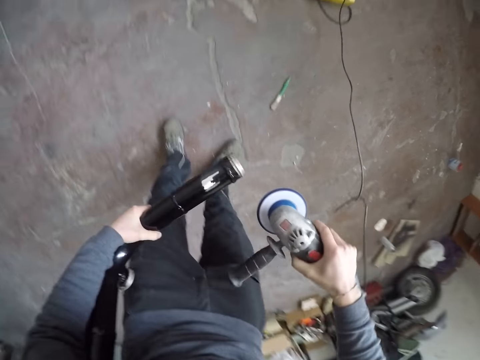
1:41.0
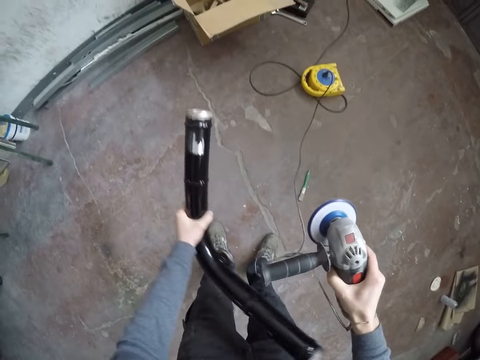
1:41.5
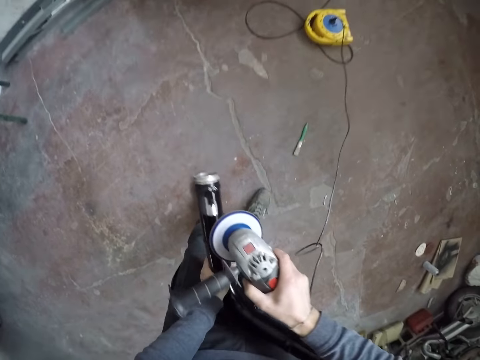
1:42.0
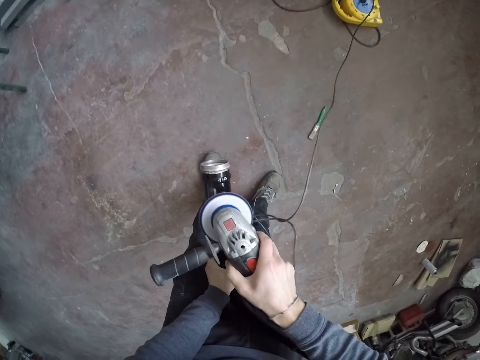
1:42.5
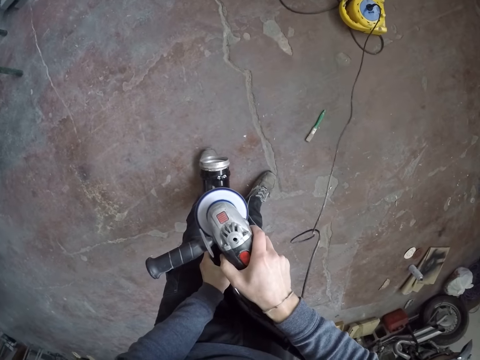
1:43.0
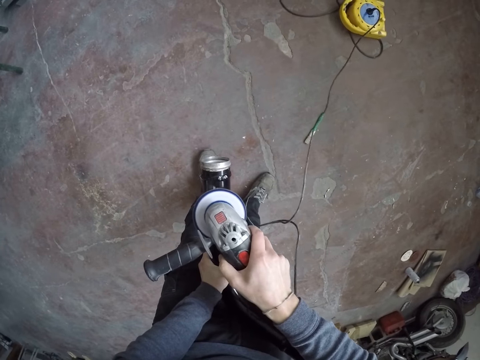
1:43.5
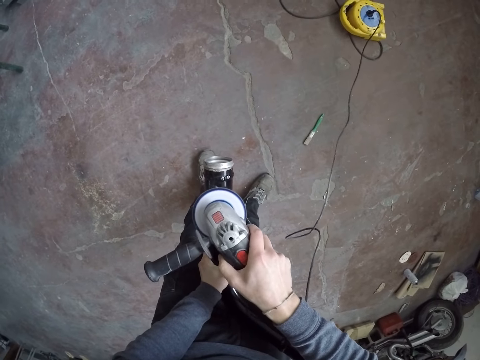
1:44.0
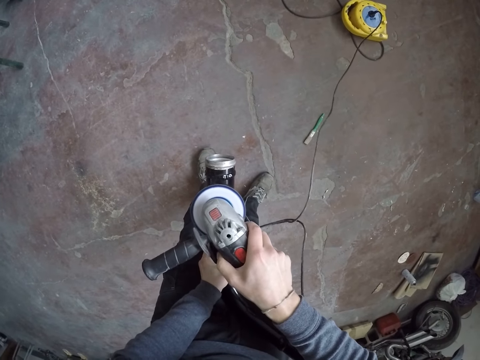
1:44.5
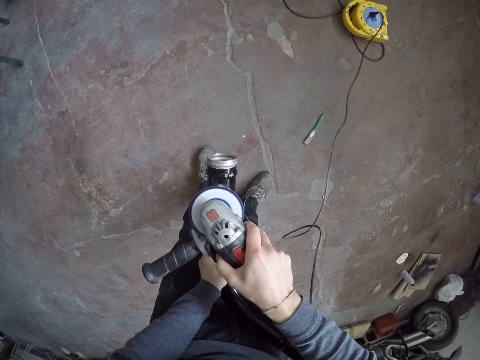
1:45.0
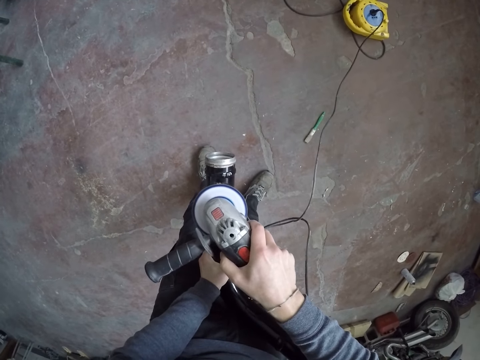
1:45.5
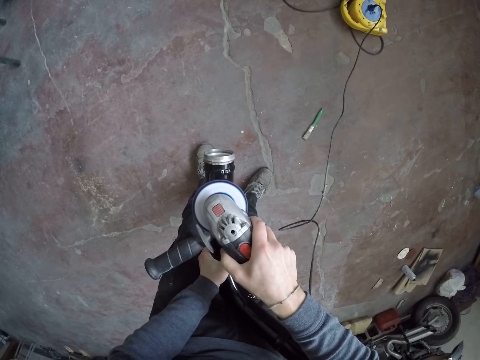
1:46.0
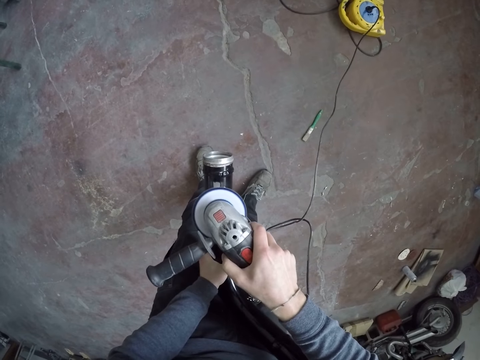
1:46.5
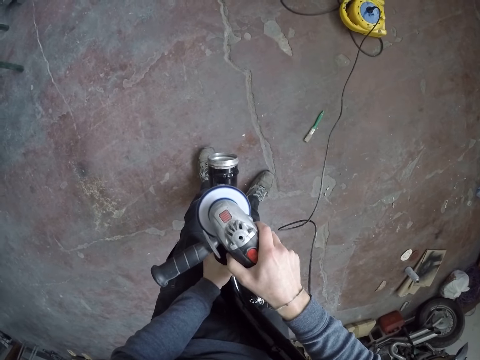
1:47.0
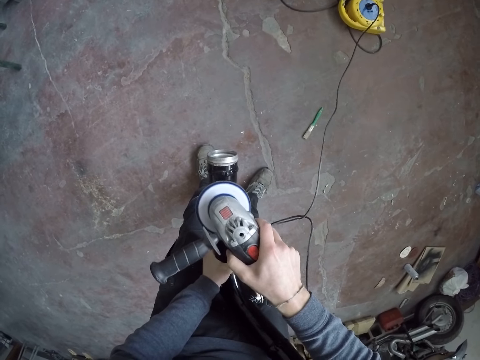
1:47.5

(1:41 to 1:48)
The camera wearer removes paint on the tube with the angle grinder.

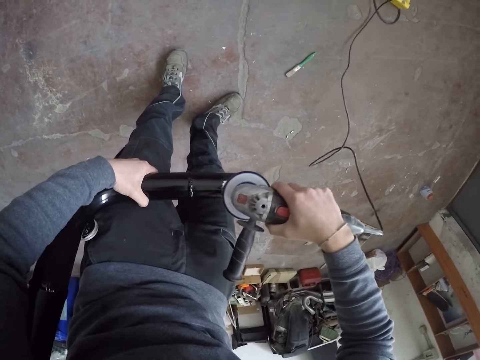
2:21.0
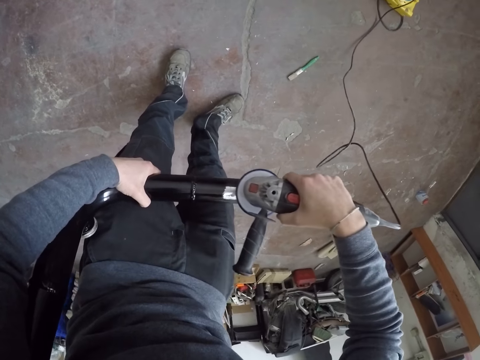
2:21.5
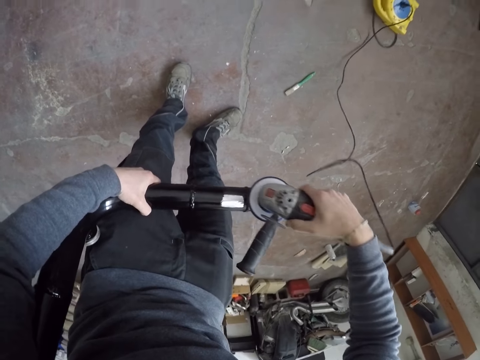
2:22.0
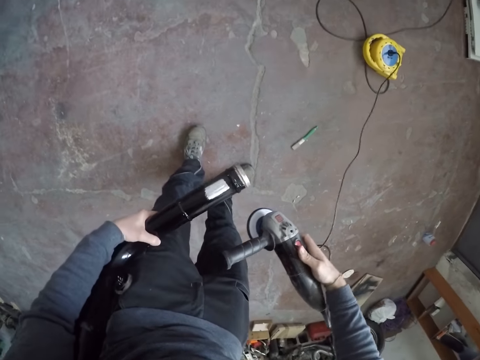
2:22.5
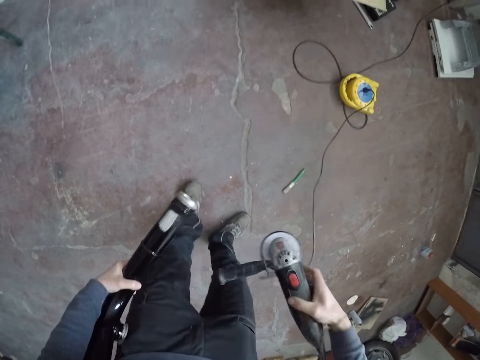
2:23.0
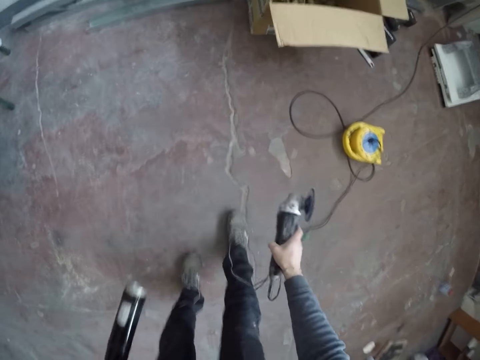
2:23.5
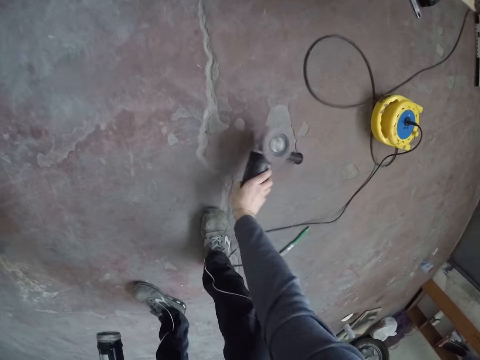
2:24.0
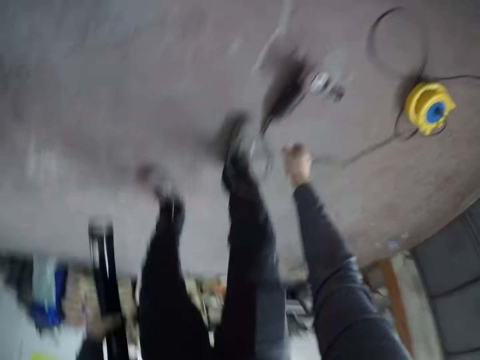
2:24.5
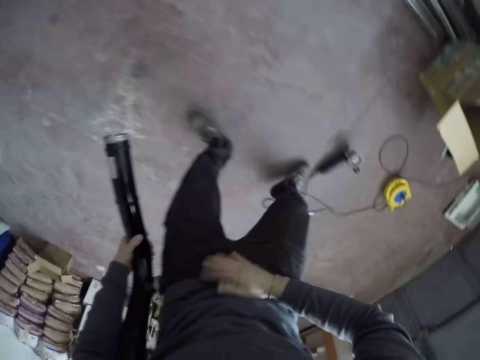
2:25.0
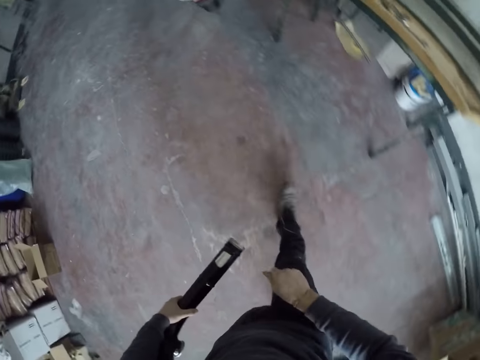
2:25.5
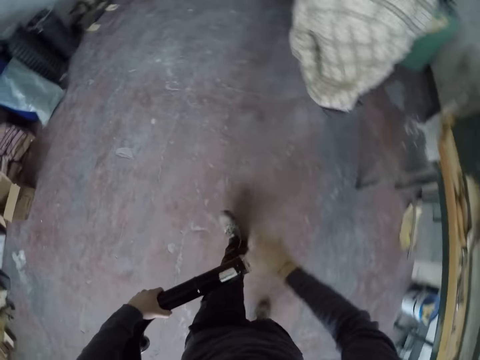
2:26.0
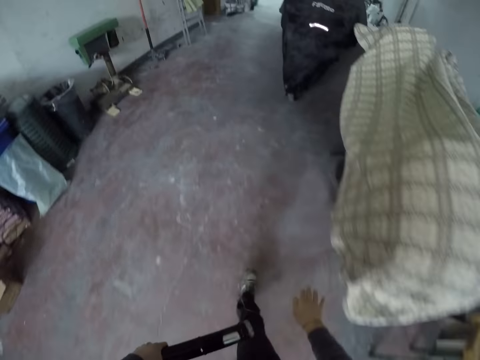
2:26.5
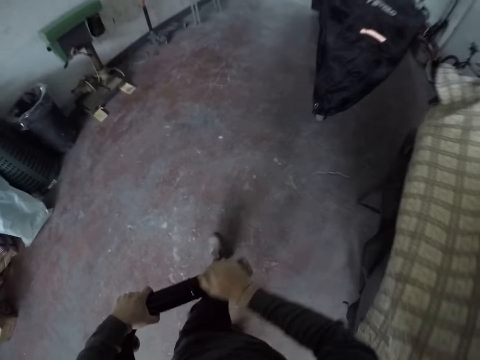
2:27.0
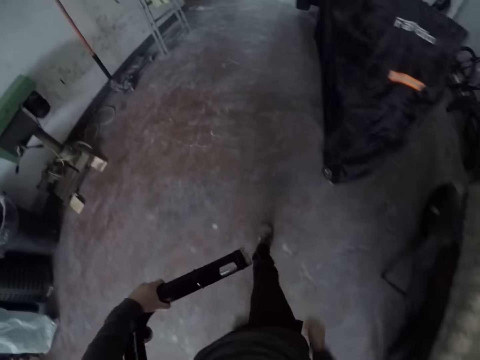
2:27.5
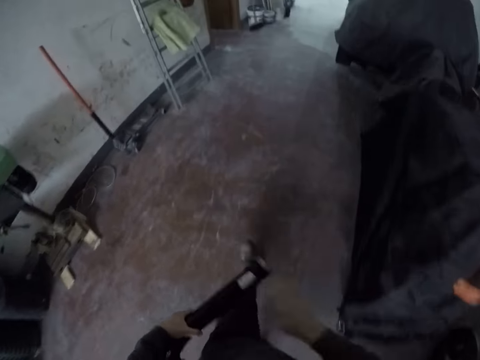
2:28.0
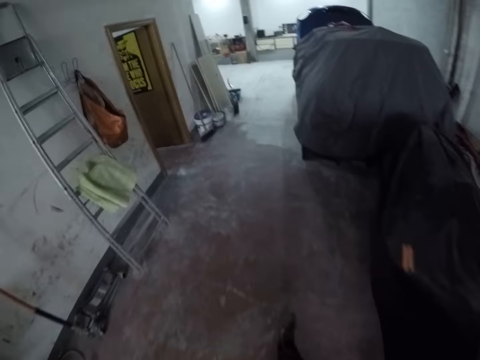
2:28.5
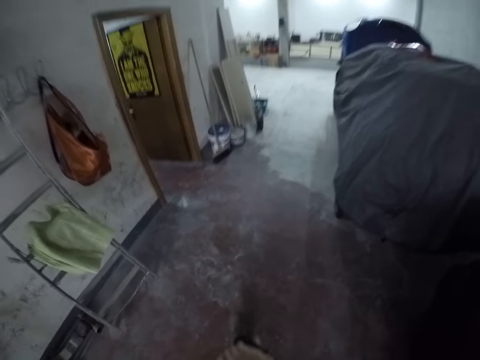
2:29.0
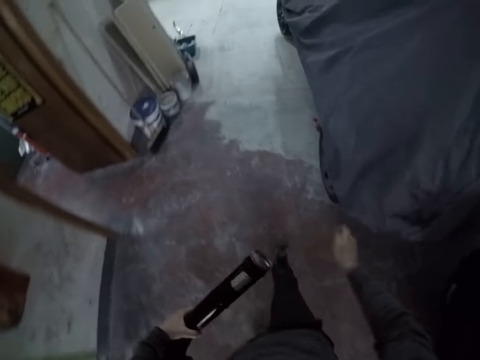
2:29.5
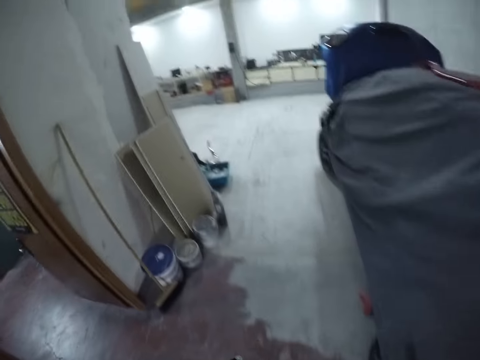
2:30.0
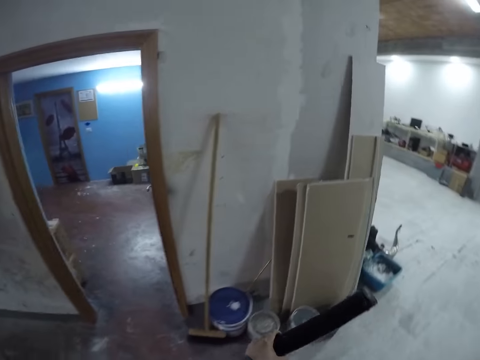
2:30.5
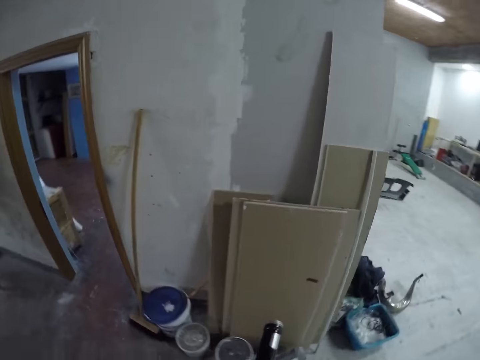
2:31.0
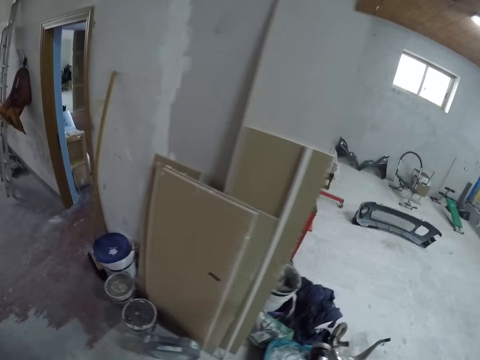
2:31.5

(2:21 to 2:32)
The camera wearer turns off the angle grinder or sanding machine. He drops the sanding machine on the ground with his right hand. He wipes his trouser with his hand, wipes the tube with his hand and walks around the garage.

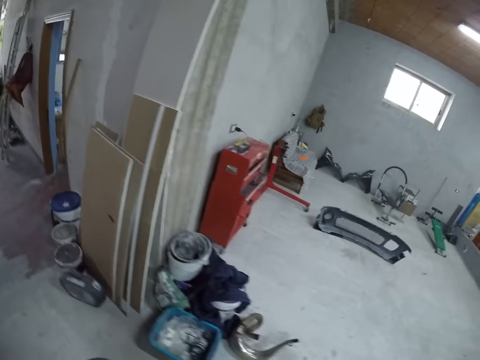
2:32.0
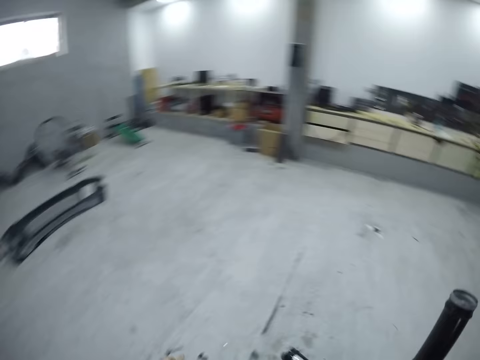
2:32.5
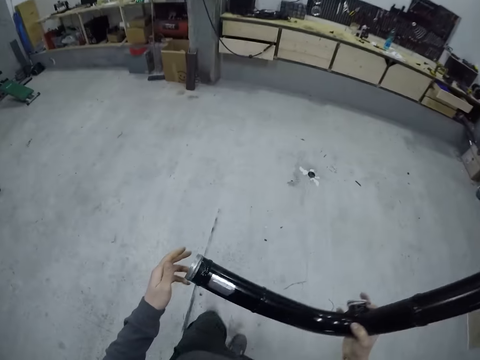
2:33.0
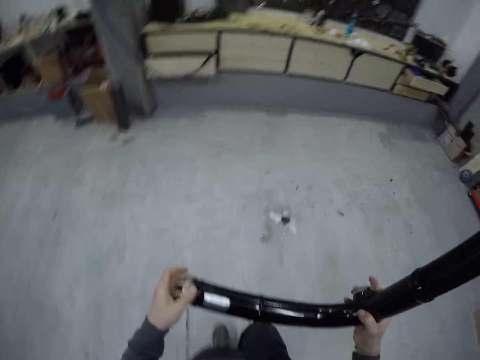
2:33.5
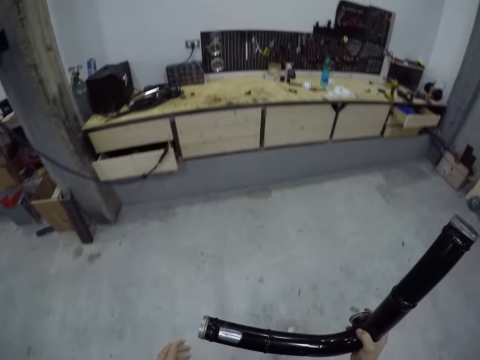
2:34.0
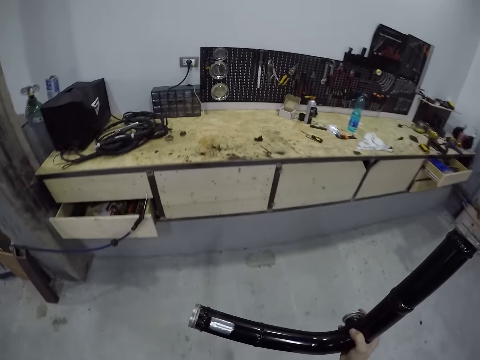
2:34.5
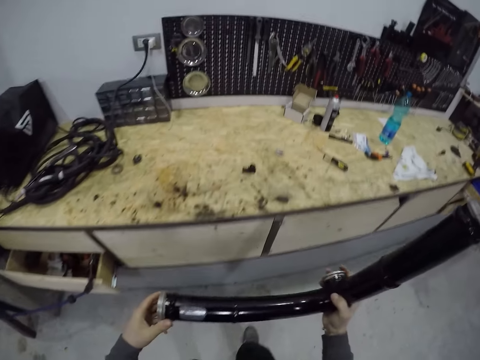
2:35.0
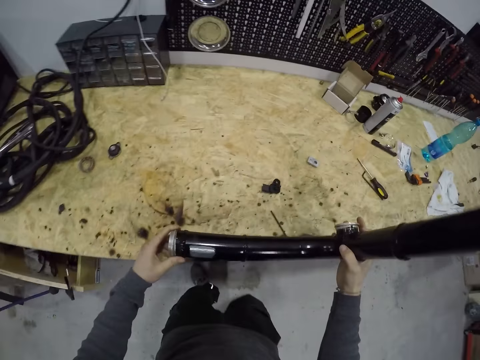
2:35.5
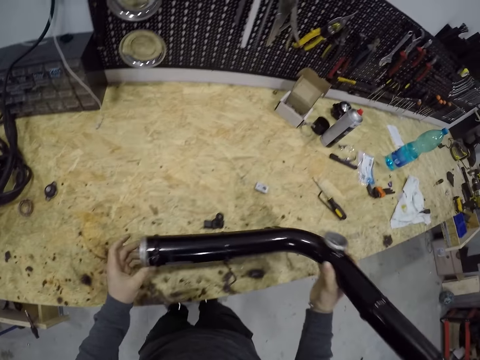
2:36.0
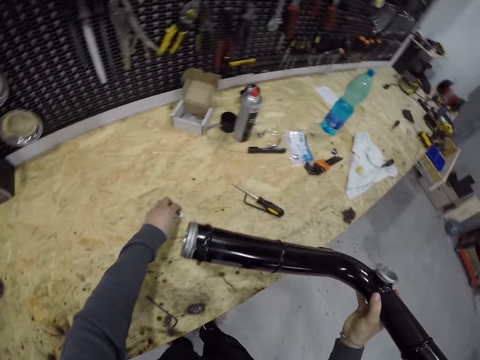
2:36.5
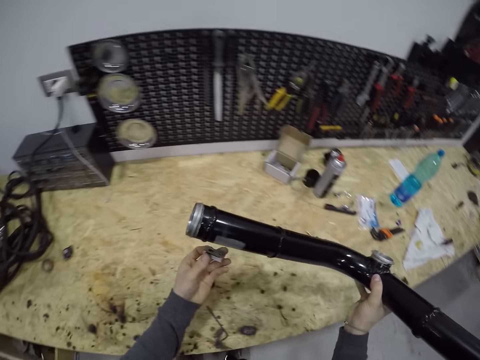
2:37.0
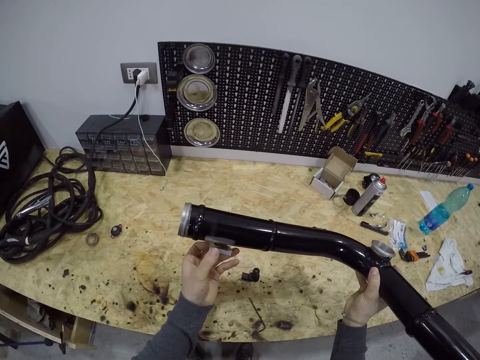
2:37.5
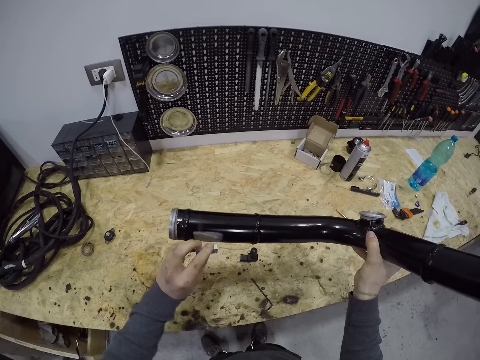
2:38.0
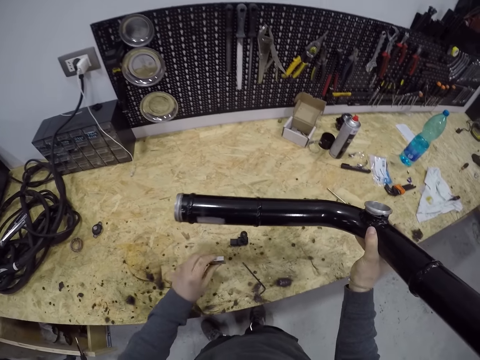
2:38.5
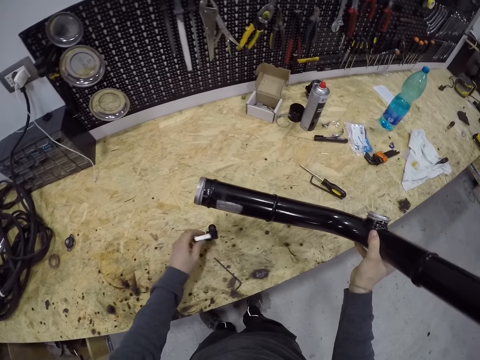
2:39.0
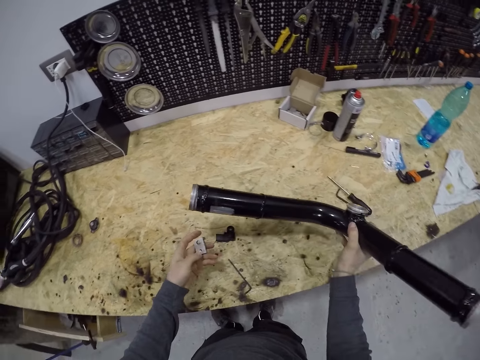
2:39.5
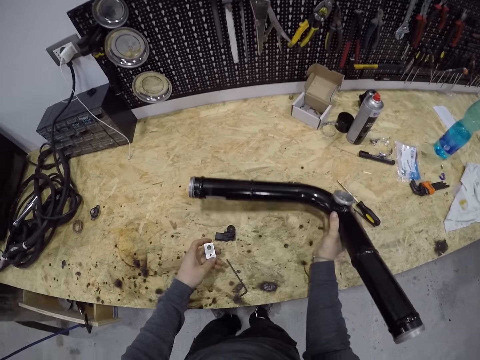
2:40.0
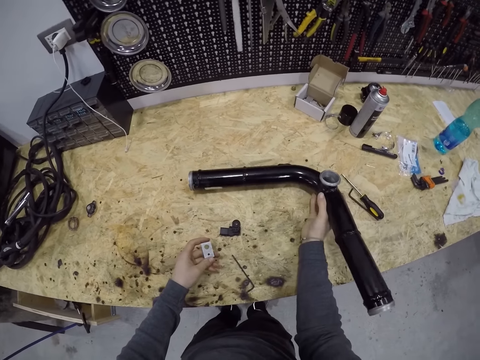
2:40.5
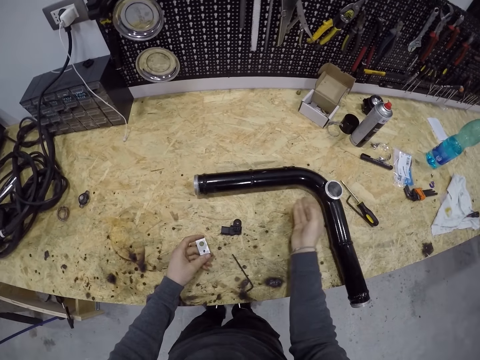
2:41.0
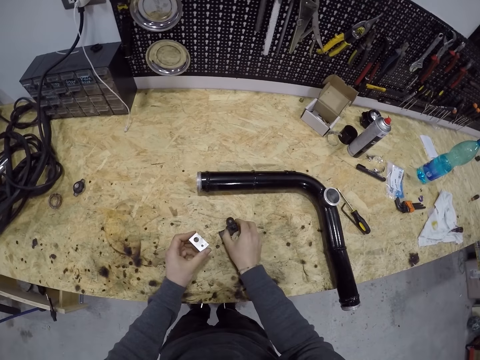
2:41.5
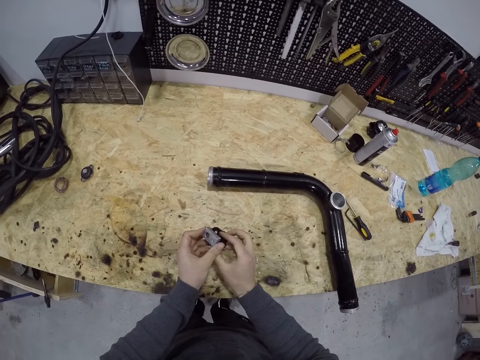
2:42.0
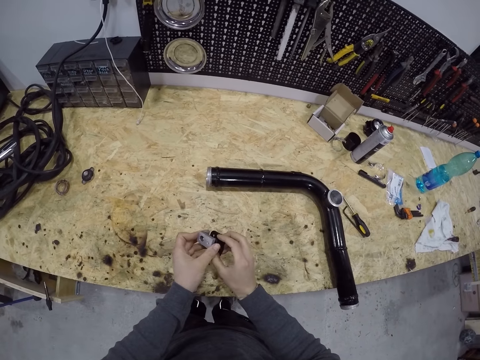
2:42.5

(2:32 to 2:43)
The camera wearer picks the restrictor-inlet or metal from the table with his left hand. He places the tube on the table. He picks the plastic on the table. He puts together the plastic and the metal.
